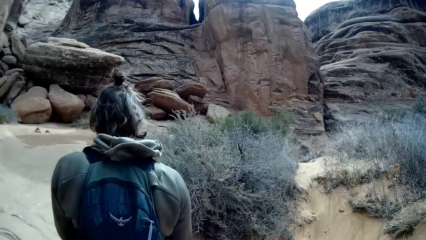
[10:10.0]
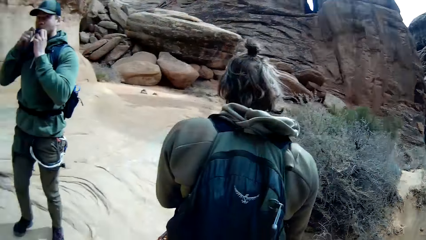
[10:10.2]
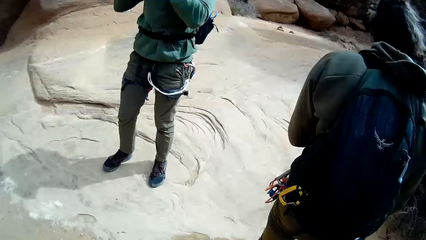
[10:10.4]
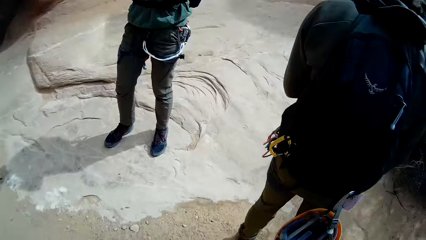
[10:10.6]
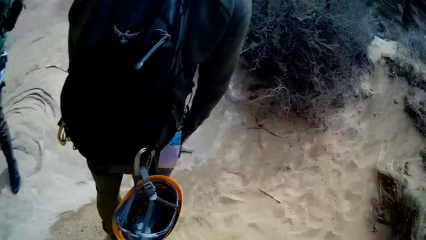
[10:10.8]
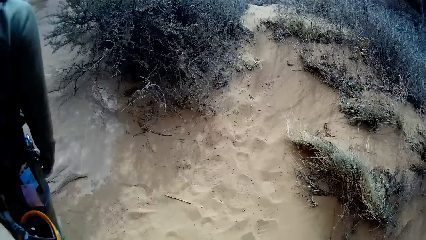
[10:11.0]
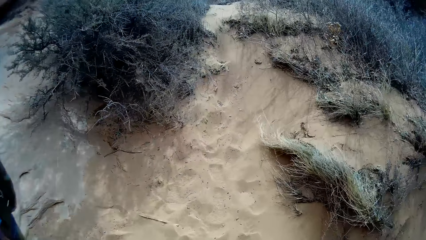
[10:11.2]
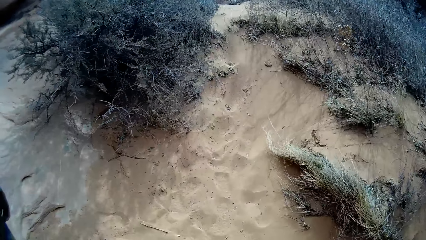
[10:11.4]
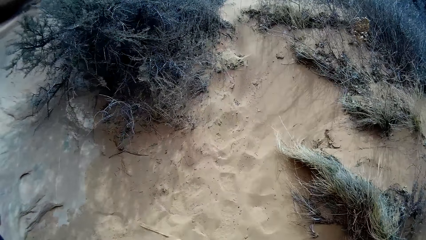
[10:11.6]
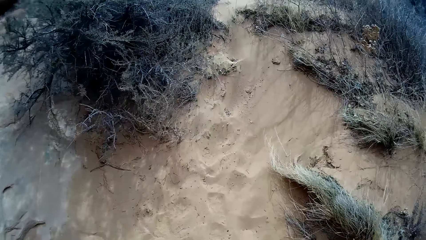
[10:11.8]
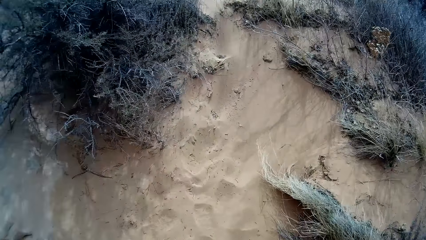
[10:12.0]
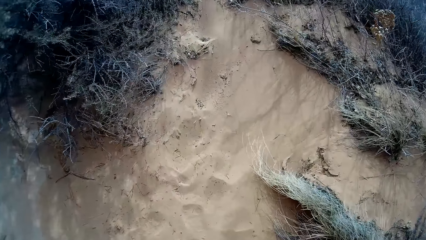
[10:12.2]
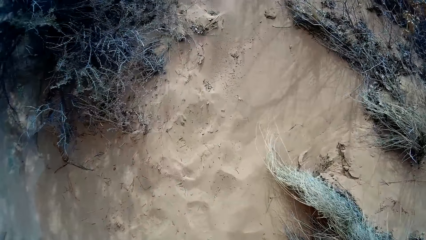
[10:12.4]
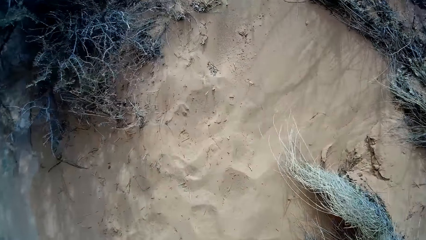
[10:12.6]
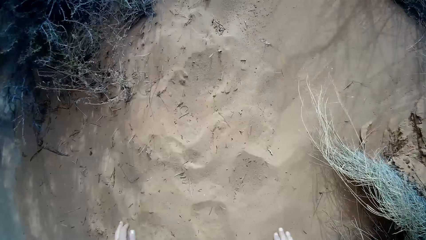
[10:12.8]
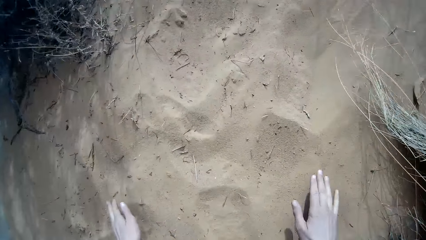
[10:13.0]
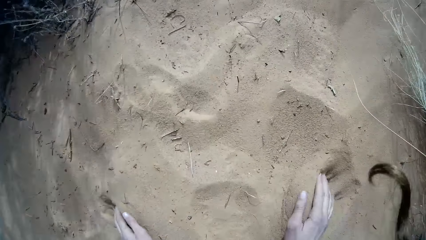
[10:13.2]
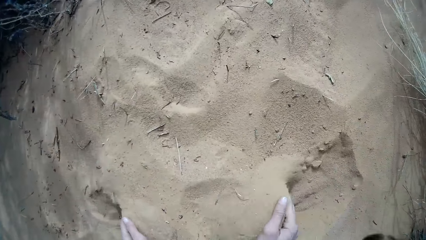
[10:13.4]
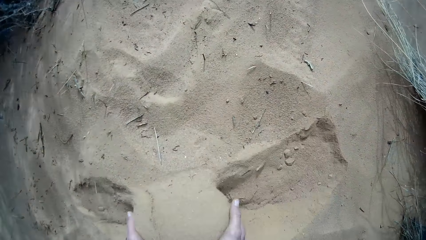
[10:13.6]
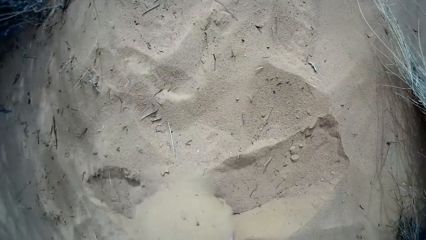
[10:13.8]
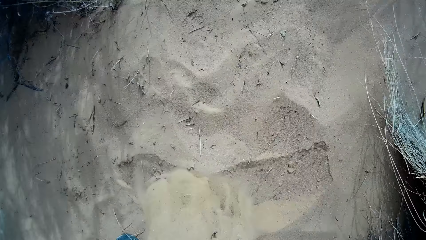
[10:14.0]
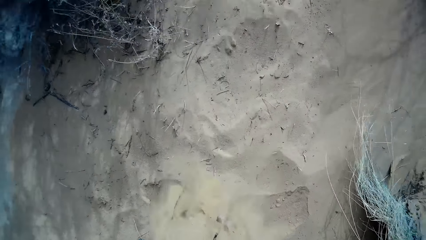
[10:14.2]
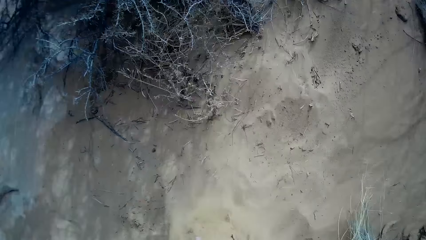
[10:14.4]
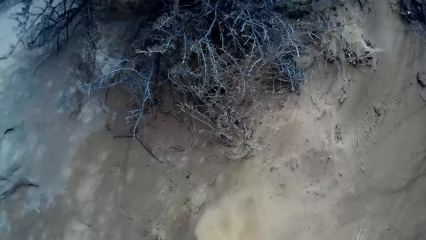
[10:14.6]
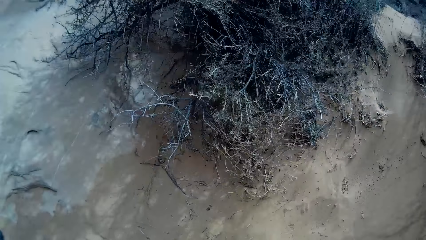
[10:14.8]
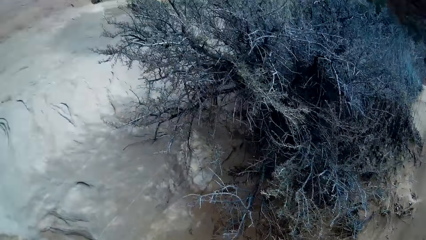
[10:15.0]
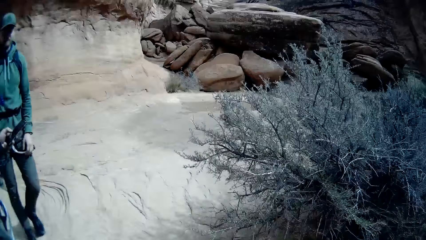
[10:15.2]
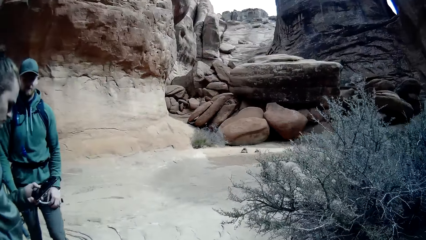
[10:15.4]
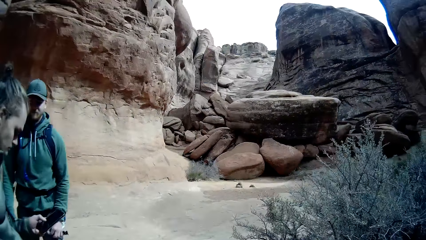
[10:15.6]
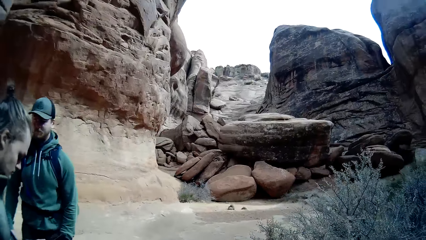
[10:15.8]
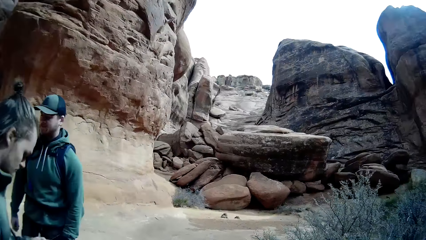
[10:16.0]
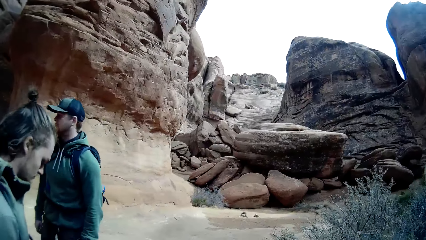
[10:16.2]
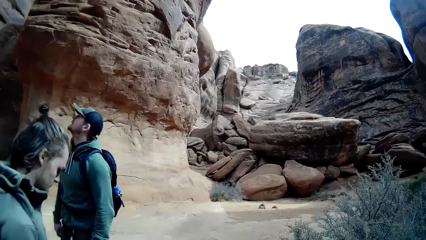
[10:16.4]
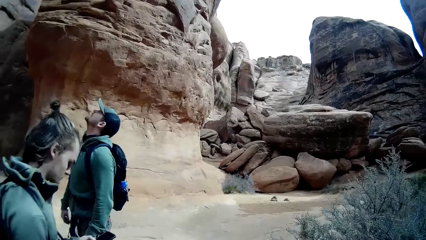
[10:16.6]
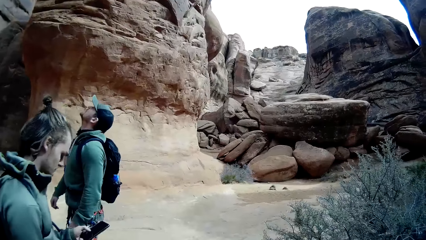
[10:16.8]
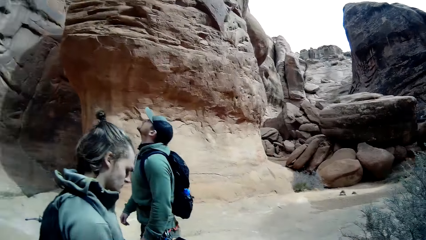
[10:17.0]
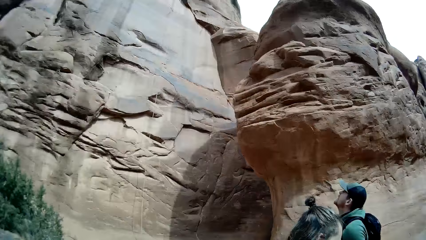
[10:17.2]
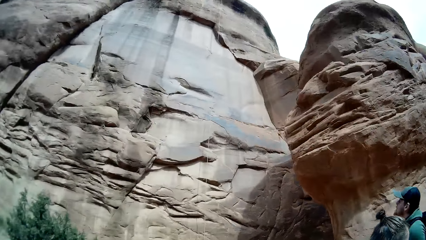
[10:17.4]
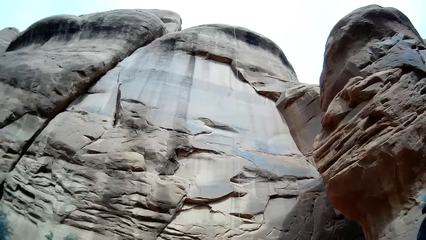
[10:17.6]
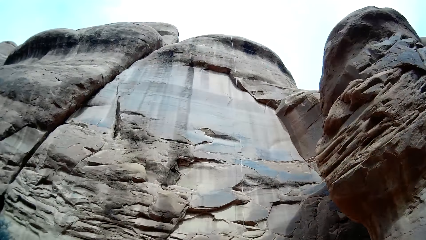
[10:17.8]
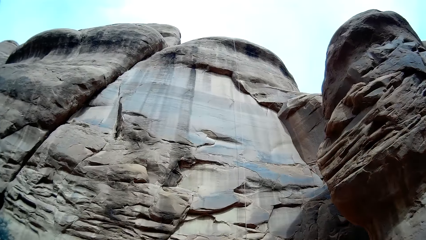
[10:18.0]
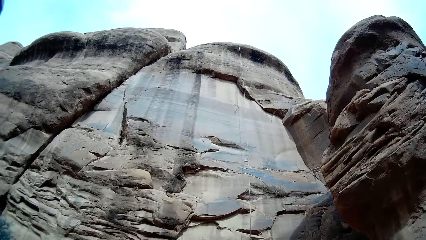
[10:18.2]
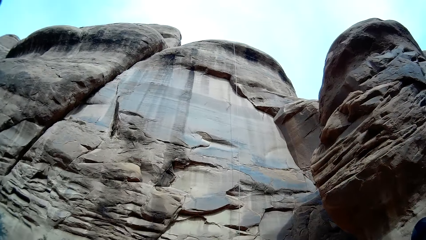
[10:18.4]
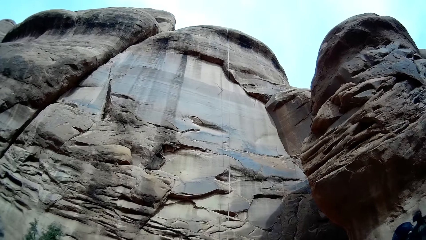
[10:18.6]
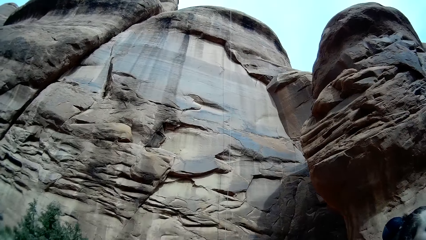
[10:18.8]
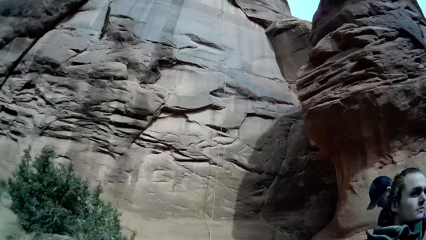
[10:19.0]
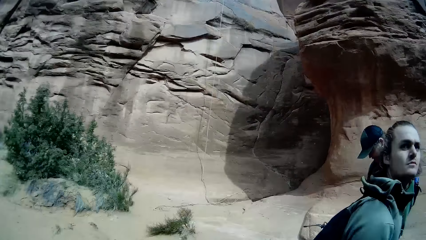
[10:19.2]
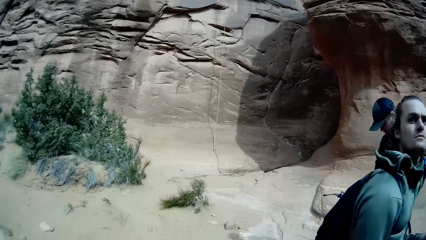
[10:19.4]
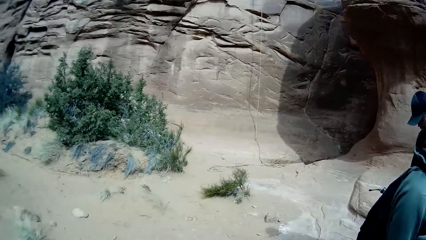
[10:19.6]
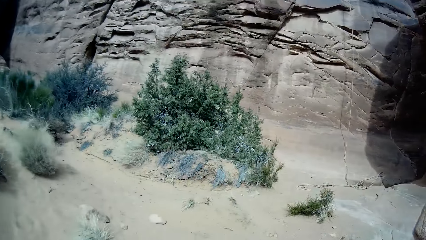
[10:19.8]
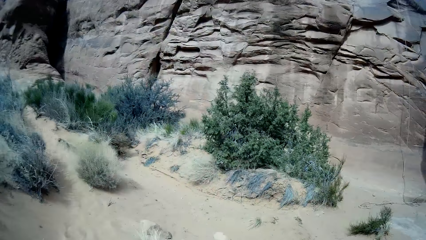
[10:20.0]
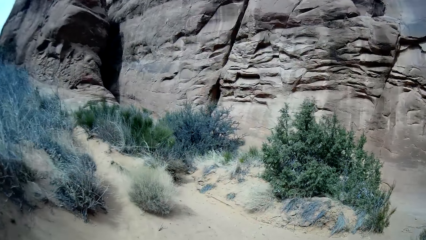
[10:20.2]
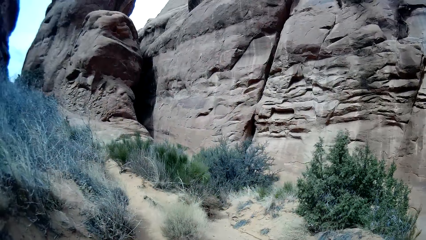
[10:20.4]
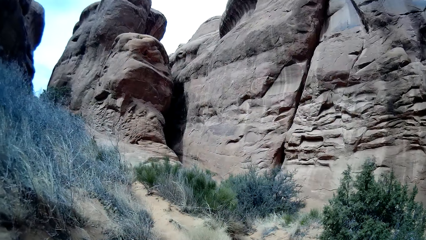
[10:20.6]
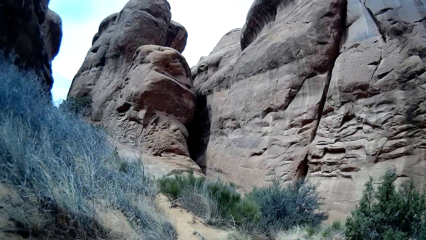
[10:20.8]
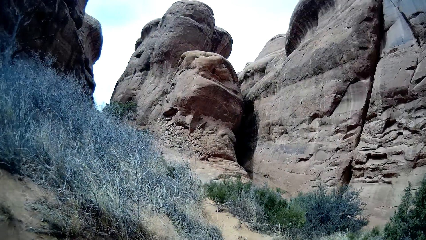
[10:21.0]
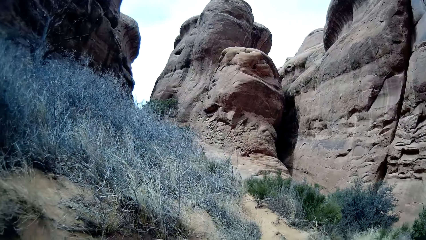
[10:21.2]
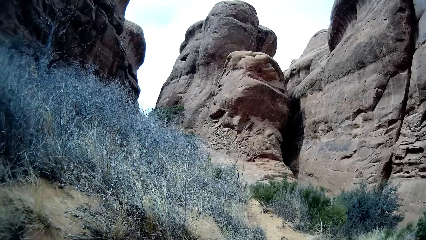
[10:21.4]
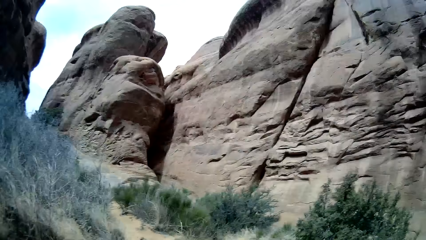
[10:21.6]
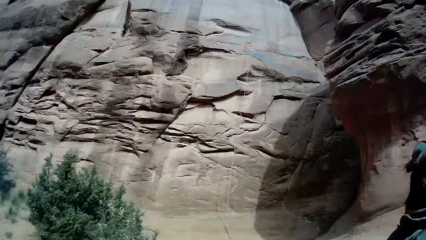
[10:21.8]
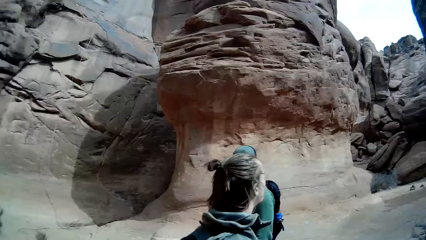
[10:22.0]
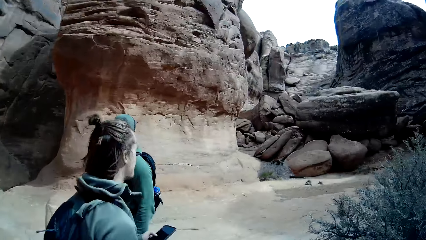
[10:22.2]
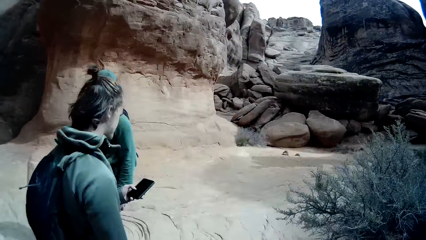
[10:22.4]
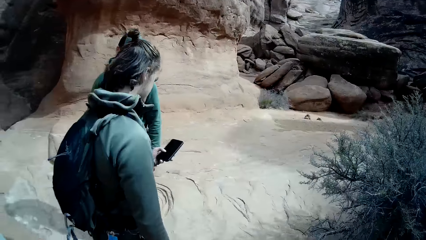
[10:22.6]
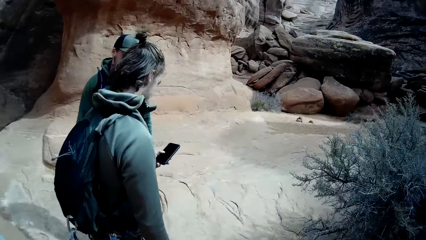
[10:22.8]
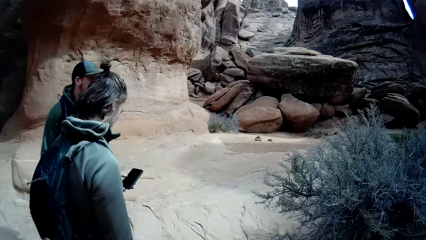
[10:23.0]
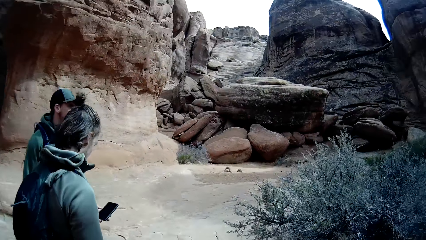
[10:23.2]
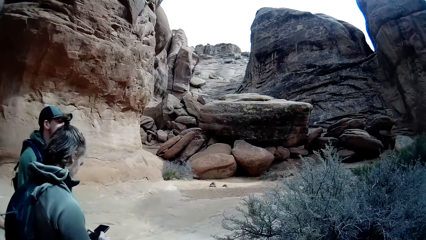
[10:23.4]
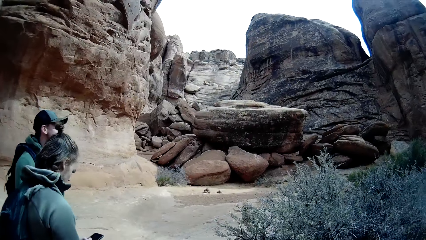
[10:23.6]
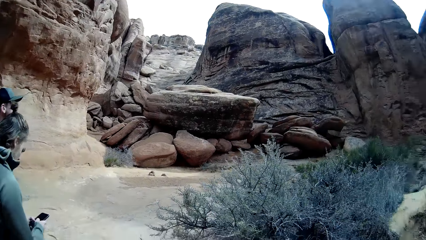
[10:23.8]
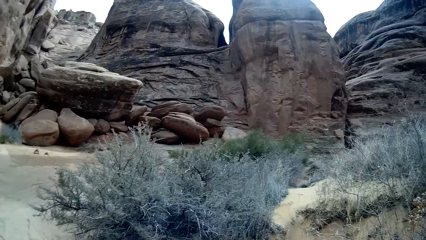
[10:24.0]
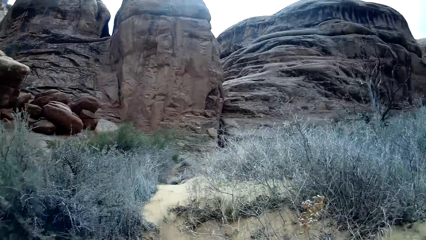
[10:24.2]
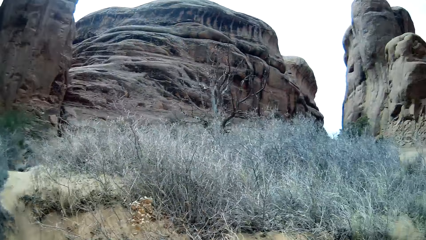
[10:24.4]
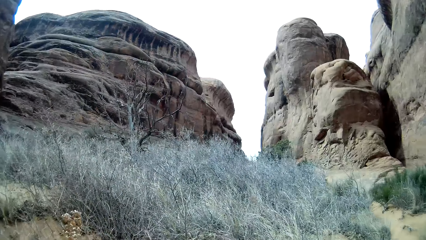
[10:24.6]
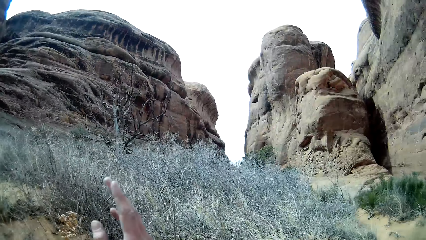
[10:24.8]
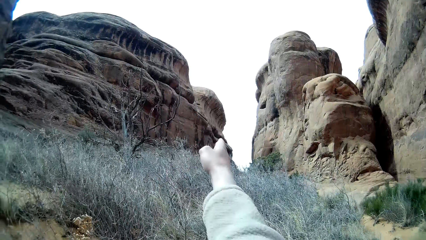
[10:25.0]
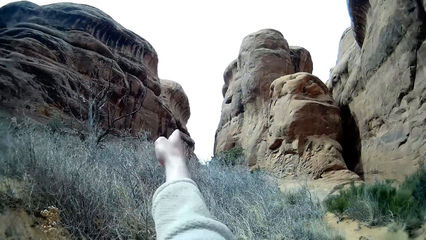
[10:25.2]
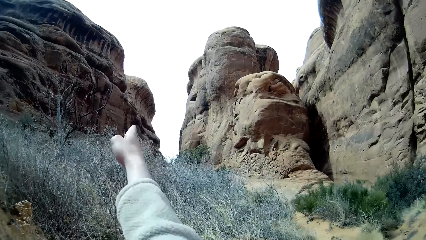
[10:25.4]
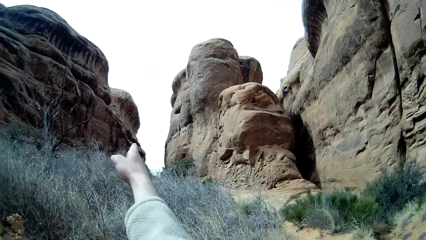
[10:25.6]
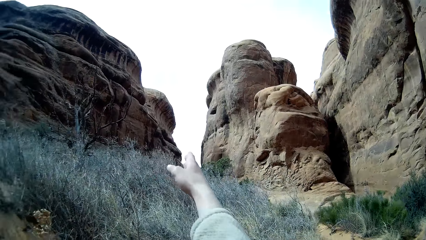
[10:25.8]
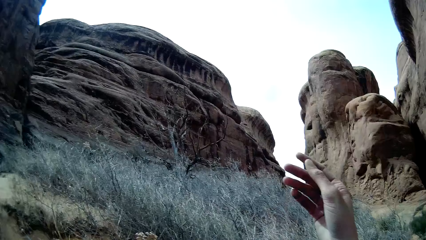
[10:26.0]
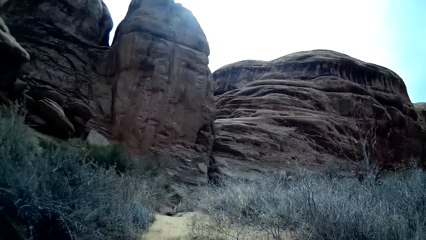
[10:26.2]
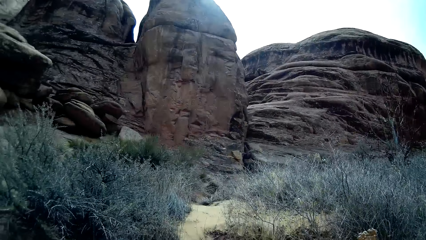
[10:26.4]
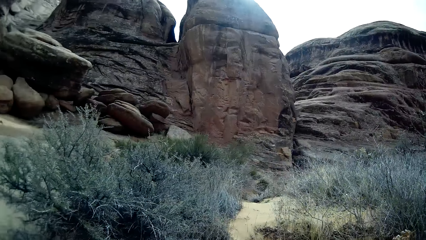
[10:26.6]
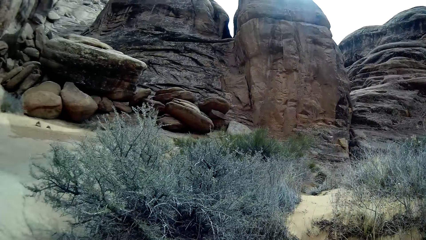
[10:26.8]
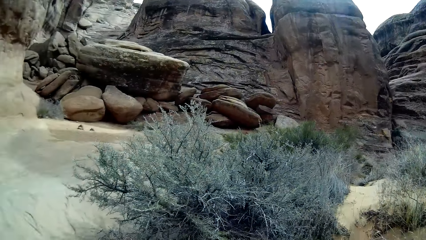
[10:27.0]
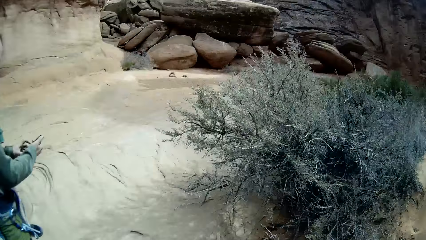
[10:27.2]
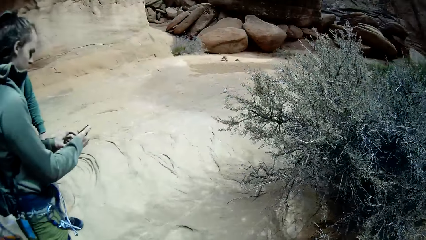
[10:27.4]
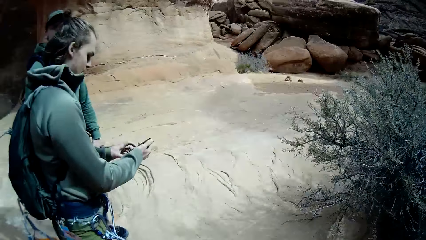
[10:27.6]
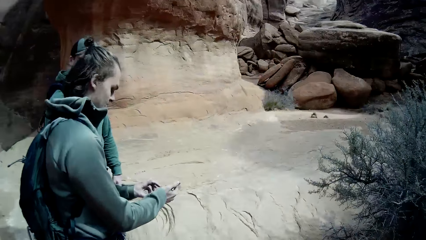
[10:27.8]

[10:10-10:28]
The camera wearer walks around the mountains. They pack sand with both hands. They scoop the sand with their hands. They look around the mountains. They point at the mountains.
